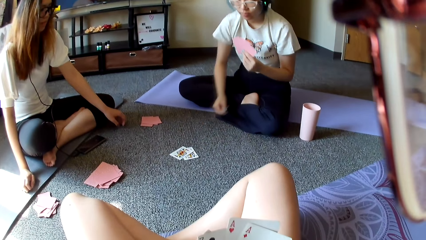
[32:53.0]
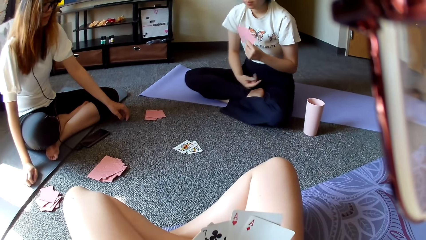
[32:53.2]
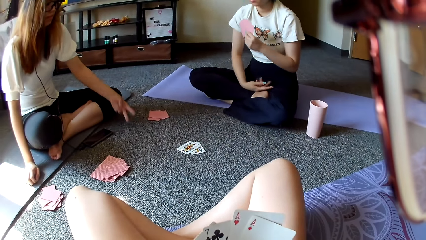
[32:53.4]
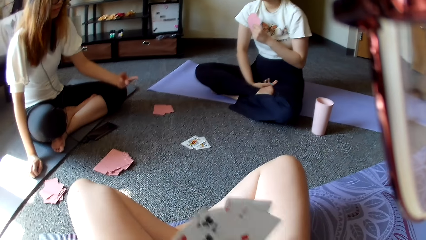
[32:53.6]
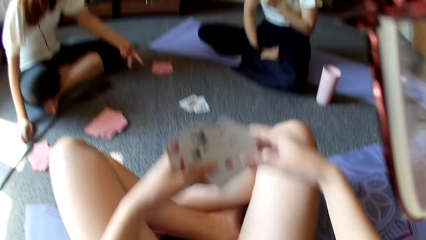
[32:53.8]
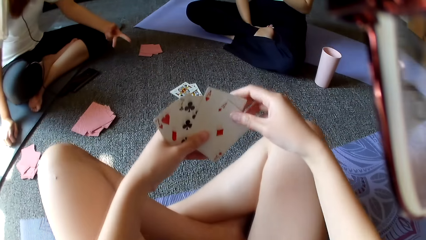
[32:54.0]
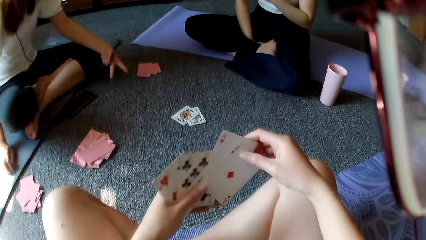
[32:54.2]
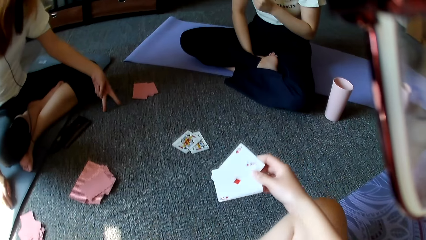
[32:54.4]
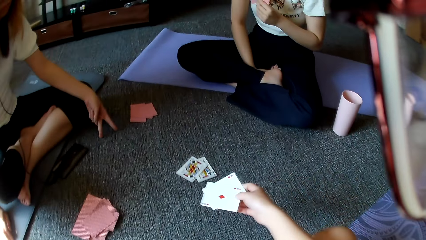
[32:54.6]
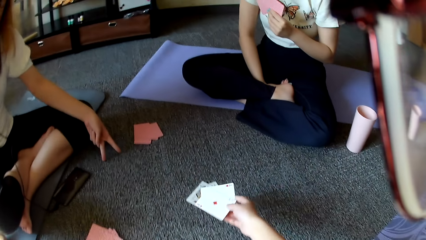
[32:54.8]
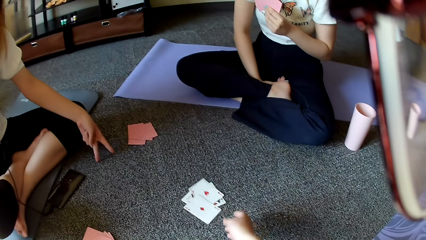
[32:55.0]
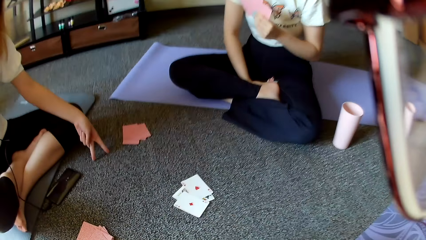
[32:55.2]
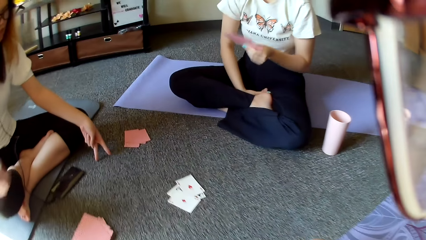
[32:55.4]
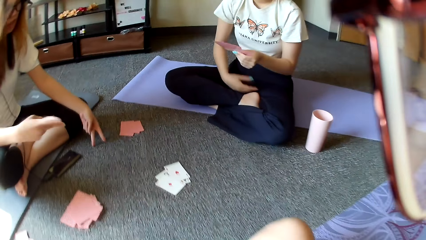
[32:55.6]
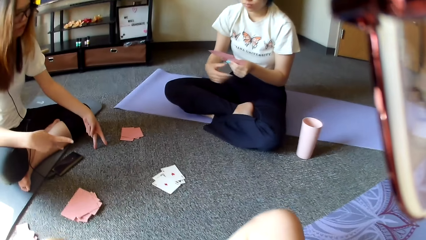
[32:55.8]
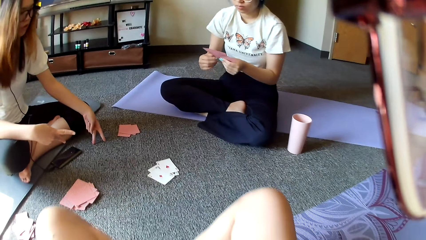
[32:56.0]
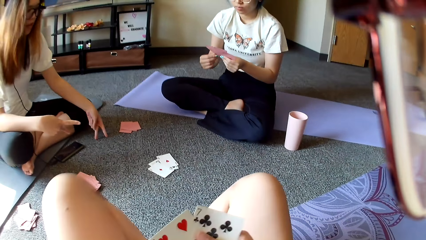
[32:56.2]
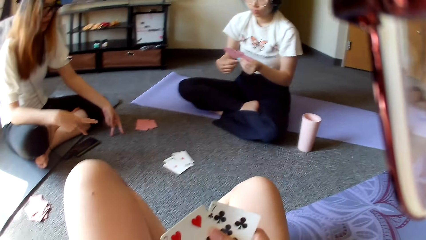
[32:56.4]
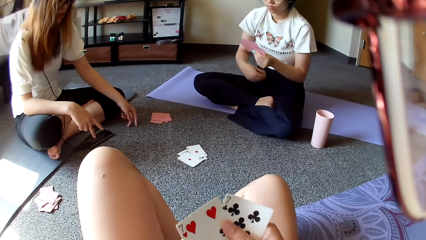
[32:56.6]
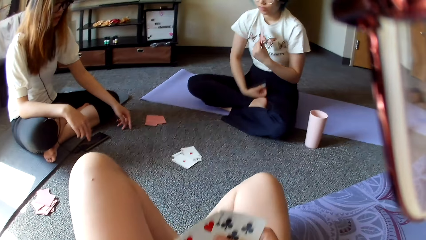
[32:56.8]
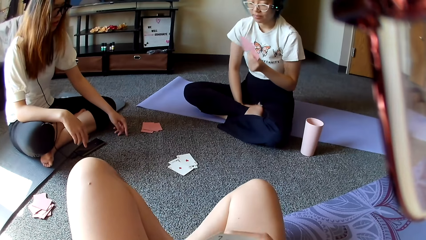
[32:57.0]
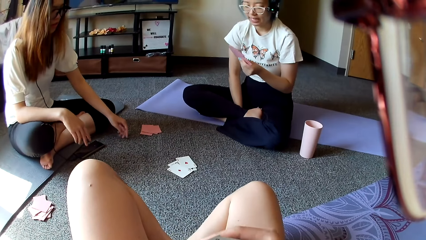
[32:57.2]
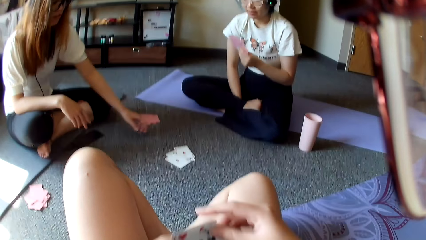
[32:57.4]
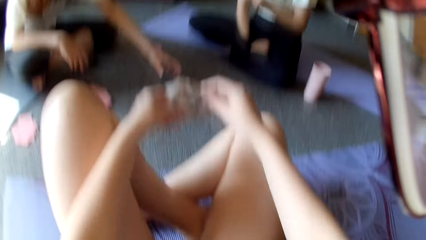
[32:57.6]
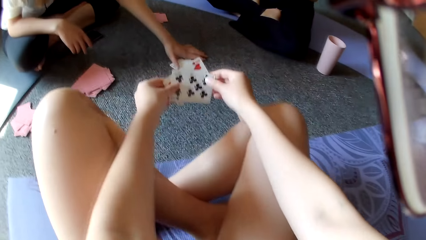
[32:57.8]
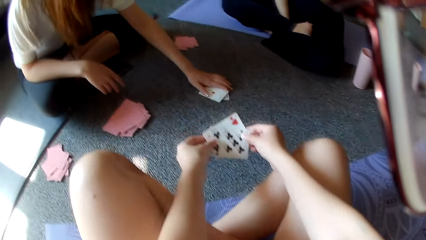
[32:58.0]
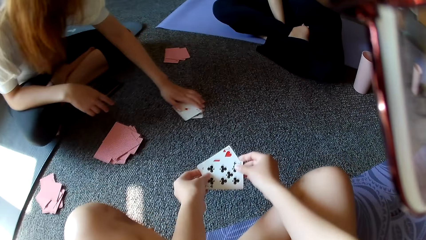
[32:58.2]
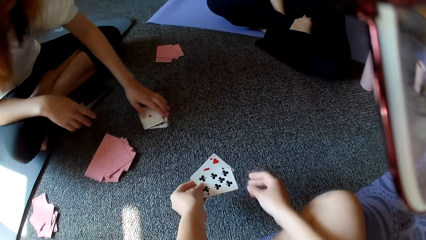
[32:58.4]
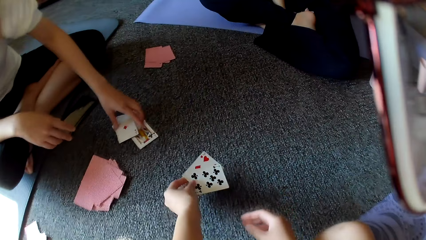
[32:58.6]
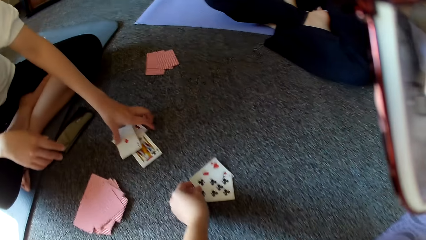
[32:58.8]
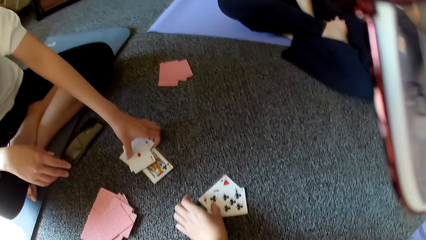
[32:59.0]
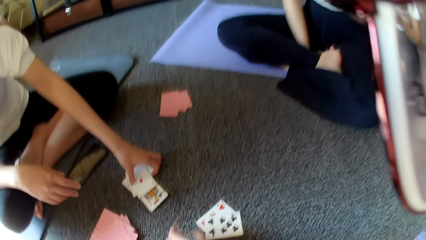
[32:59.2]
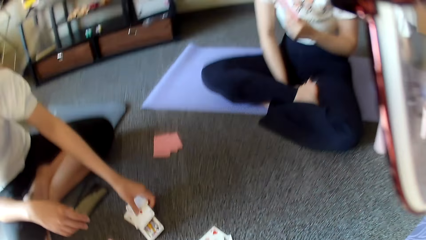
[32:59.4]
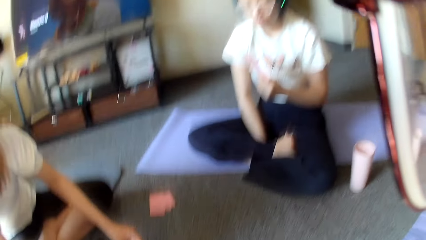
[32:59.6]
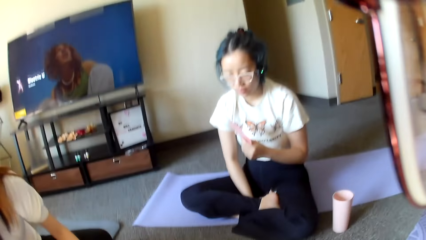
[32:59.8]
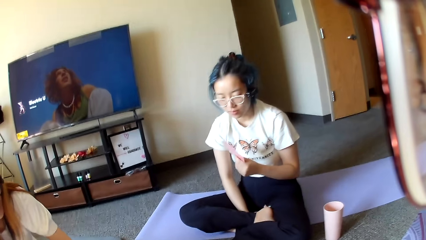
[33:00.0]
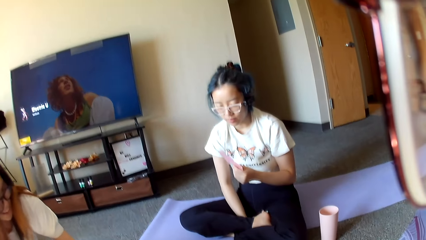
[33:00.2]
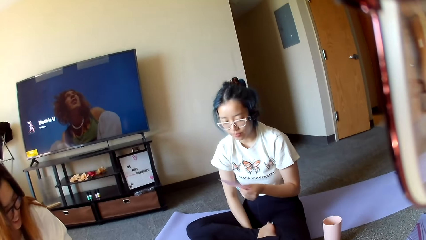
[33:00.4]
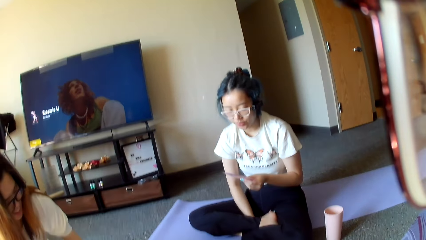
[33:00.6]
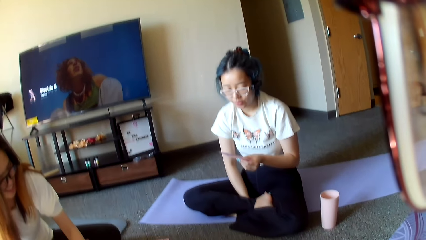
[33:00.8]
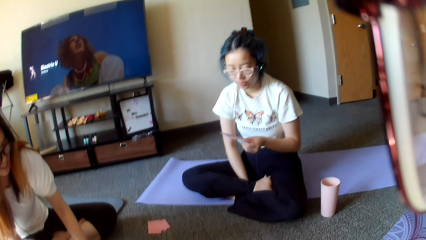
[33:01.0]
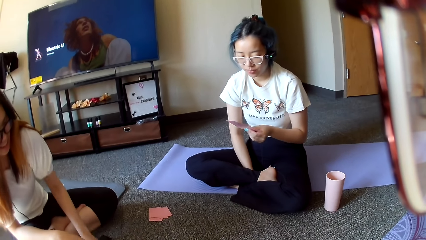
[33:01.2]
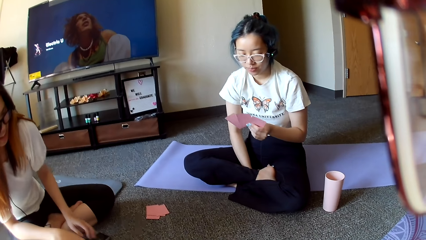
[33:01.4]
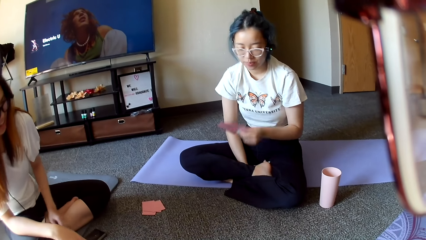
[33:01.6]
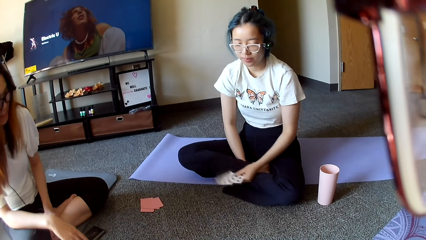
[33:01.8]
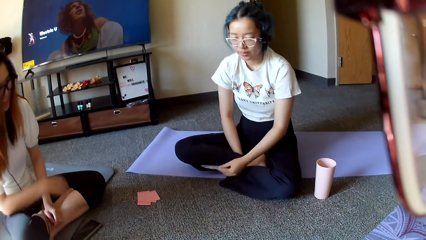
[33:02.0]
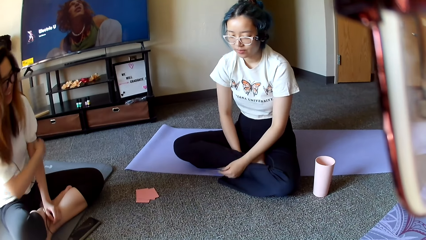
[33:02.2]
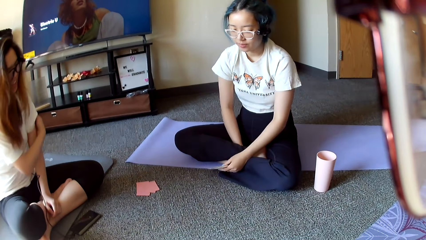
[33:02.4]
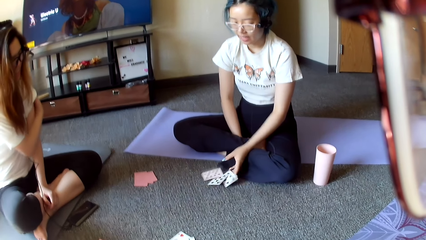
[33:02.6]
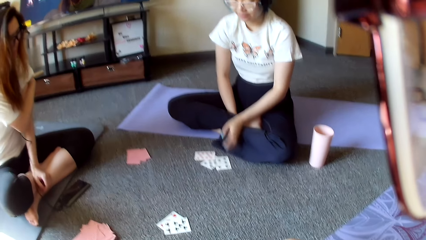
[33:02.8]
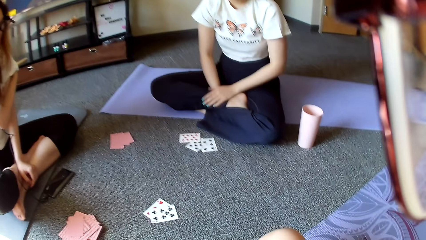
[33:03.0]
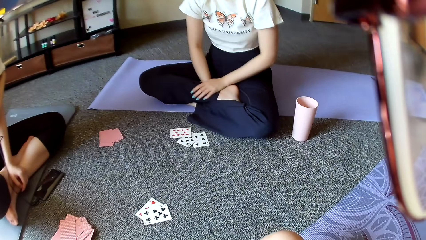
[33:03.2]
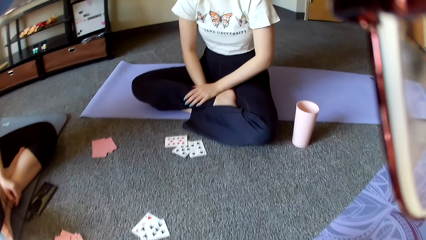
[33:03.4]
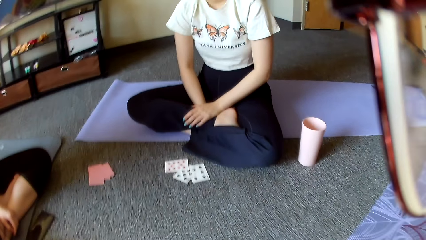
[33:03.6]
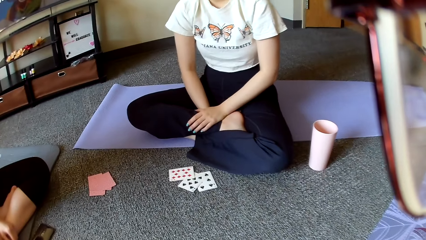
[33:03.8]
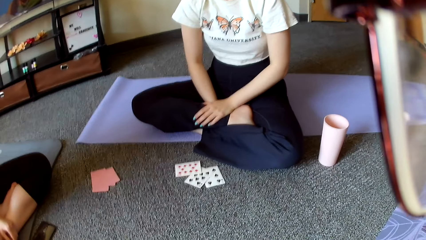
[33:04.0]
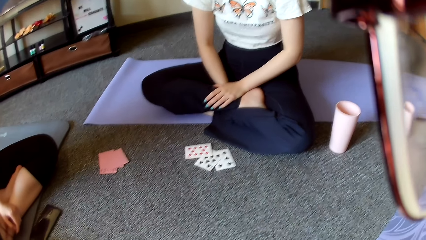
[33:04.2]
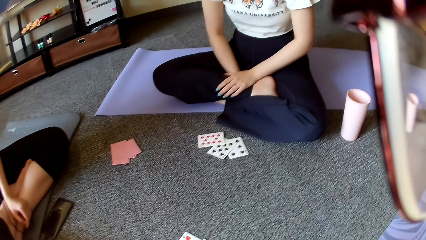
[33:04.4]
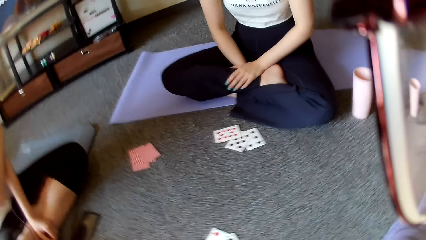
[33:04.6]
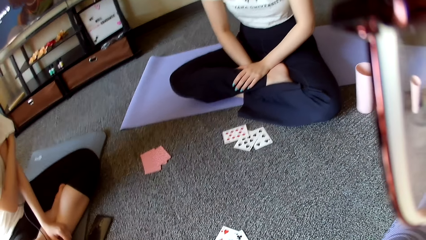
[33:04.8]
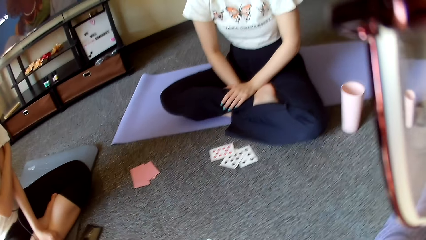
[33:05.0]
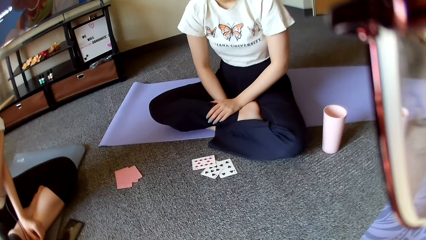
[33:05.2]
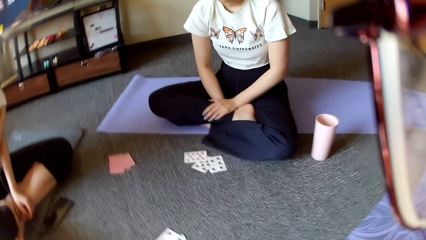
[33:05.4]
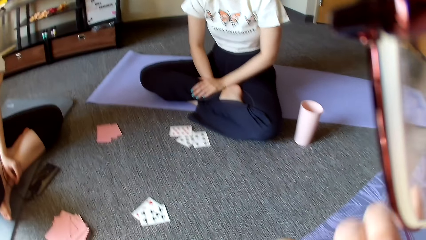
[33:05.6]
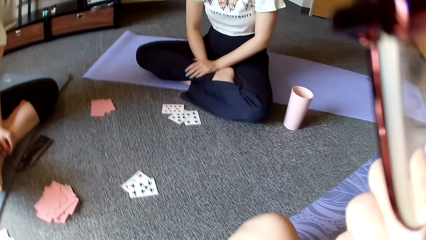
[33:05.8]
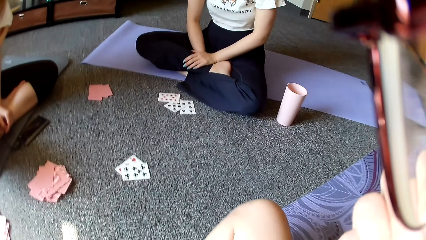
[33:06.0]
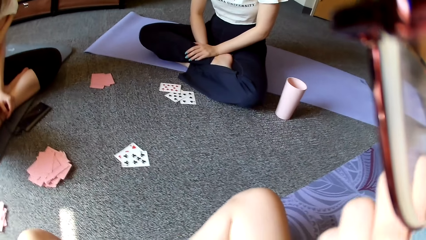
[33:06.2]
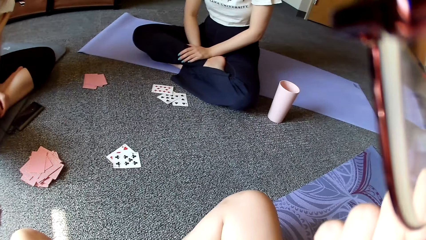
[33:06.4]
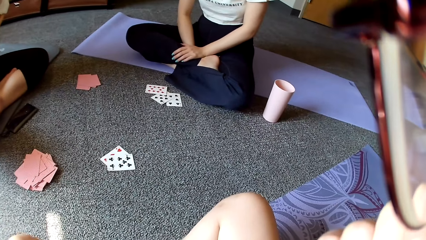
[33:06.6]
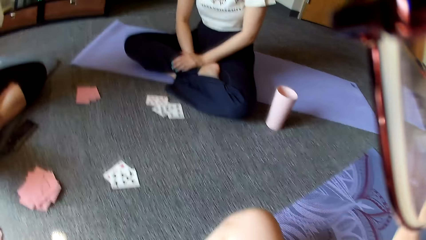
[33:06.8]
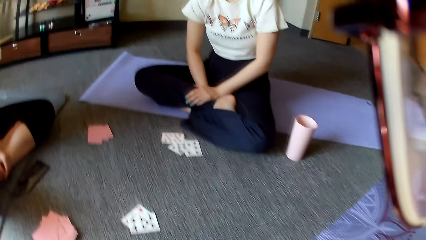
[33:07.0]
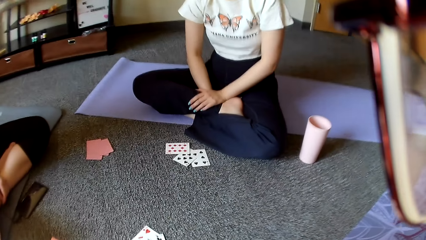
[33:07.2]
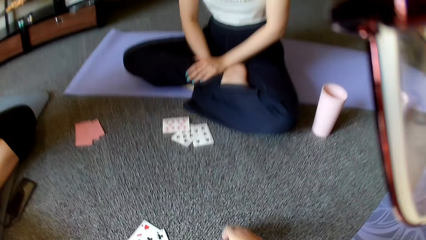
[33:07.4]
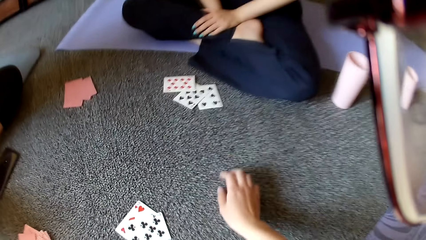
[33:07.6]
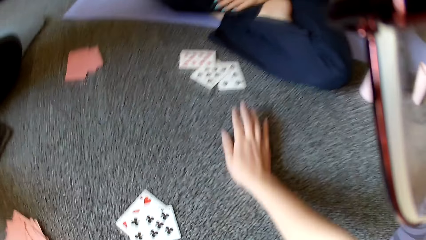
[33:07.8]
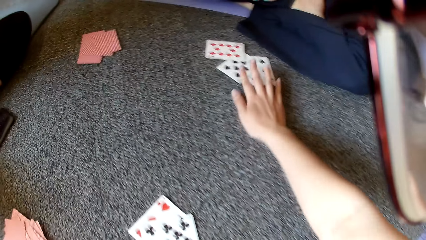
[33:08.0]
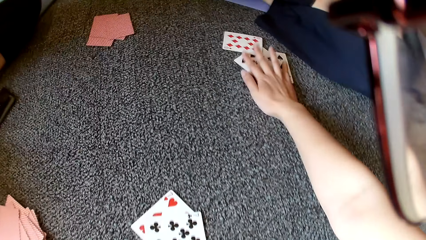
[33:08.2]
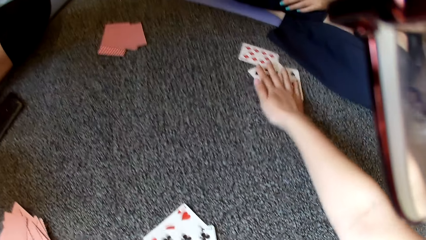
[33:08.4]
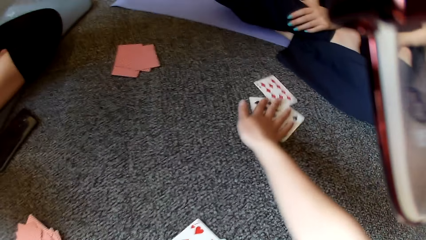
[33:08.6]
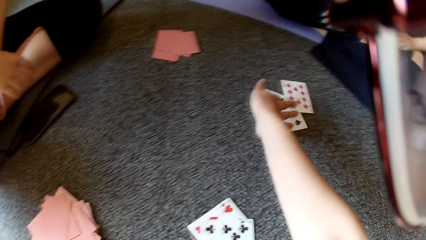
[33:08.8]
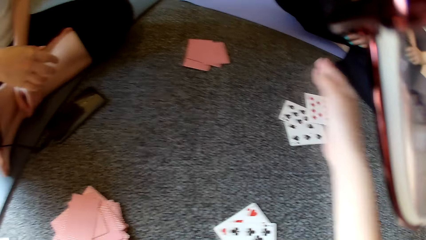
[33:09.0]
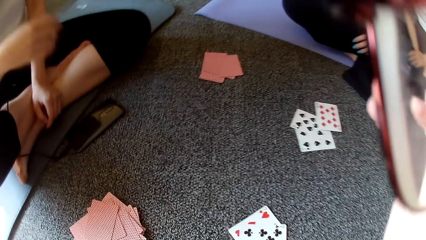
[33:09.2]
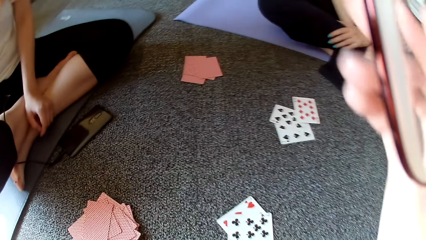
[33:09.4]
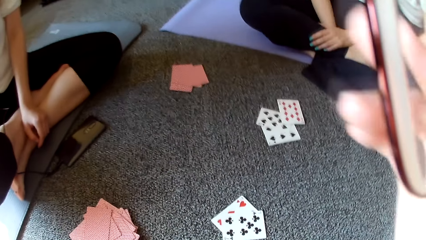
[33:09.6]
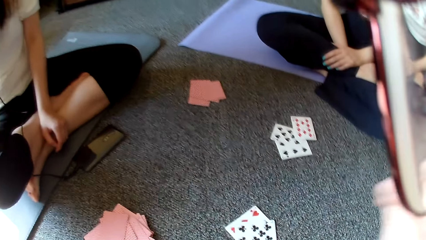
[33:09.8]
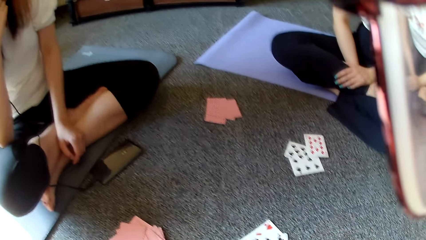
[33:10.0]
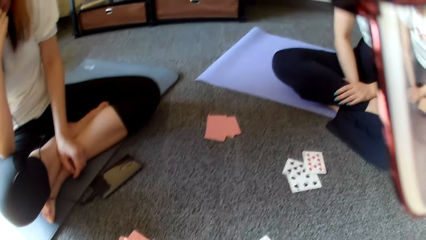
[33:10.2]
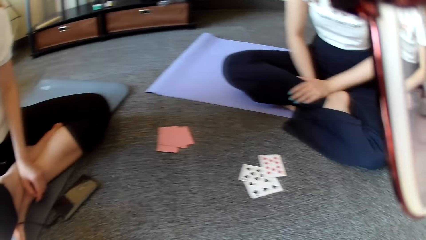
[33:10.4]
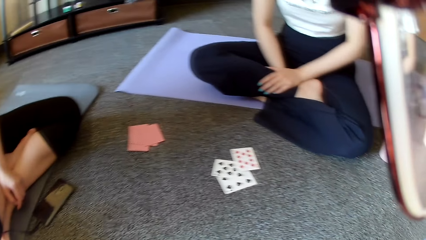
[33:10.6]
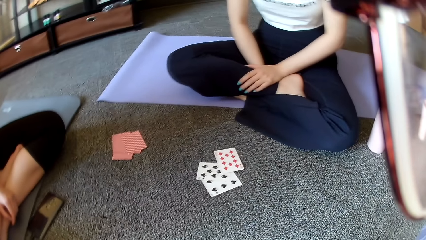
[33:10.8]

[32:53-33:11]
A woman places a card on the floor. The woman plays poker. The camera wearer plays poker. Another woman moves the hand. The other woman moves cards on the floor. The other woman picks poker cards. The camera wearer plays poker. They place a card on the floor. The first woman looks at the poker cards. The first woman drops the cards on the floor. The other woman plays poker. The camera wearer holds a card on the floor. They pick the poker cards.
